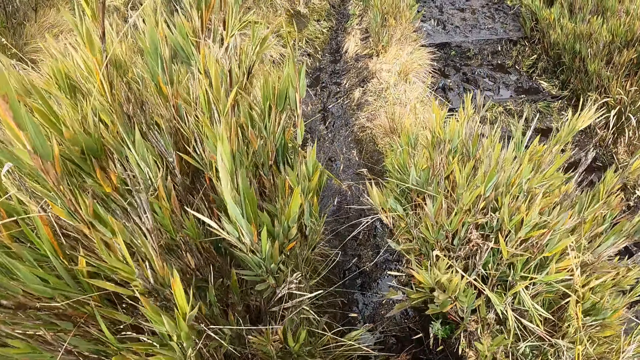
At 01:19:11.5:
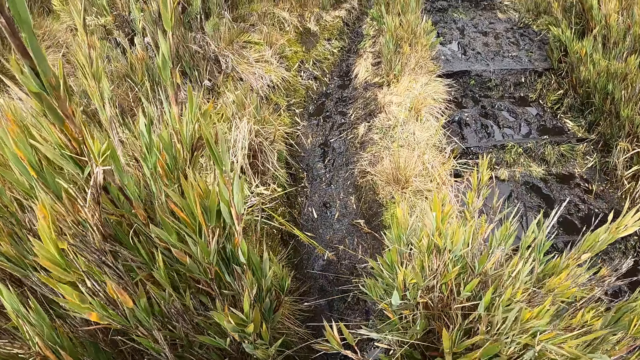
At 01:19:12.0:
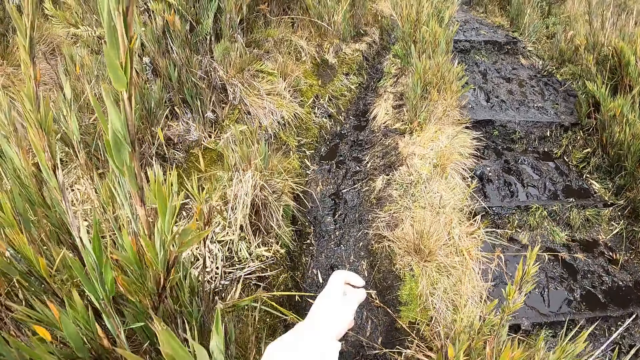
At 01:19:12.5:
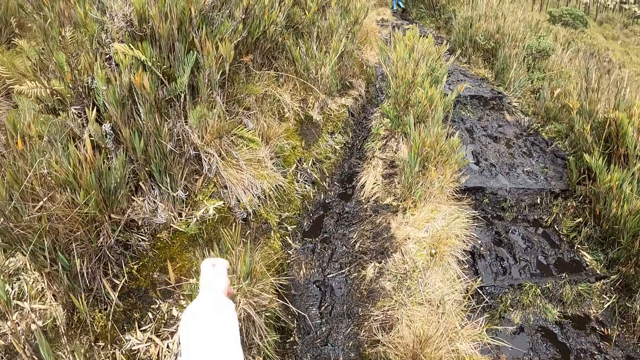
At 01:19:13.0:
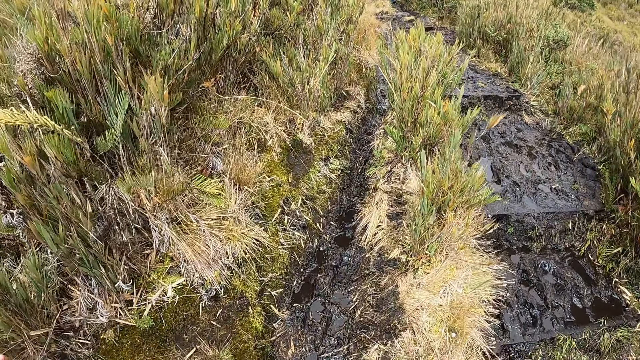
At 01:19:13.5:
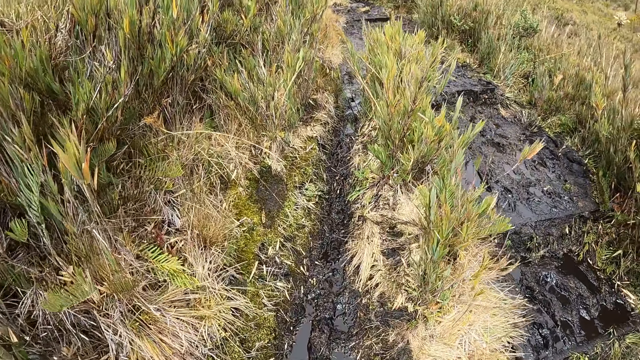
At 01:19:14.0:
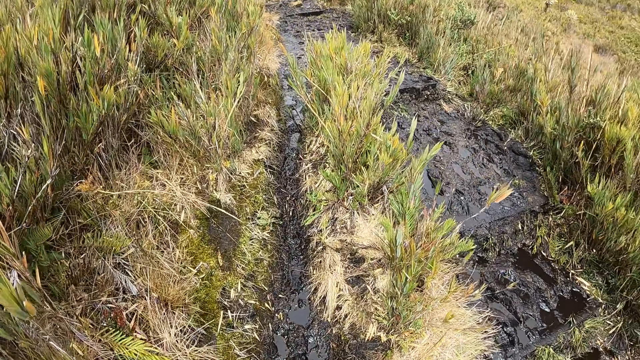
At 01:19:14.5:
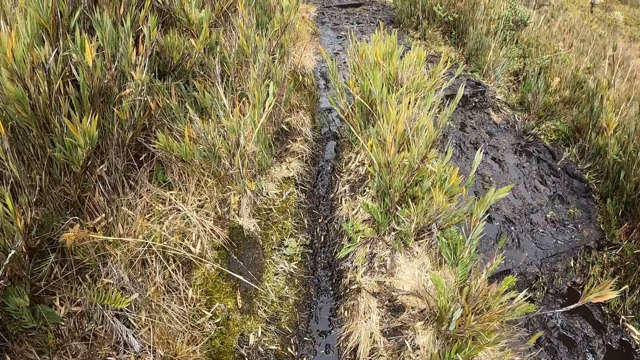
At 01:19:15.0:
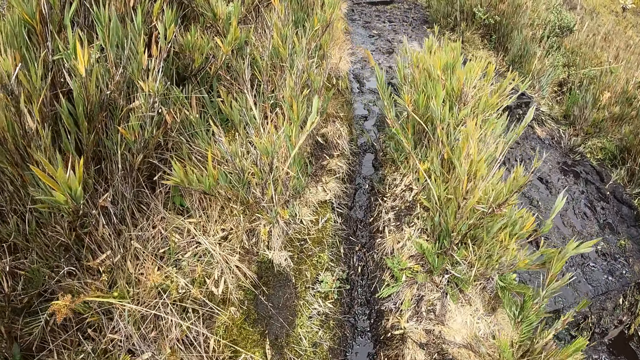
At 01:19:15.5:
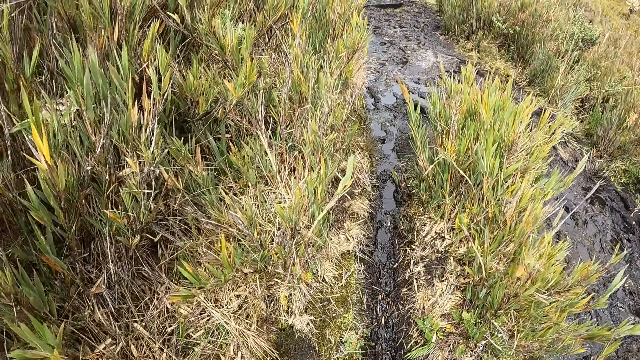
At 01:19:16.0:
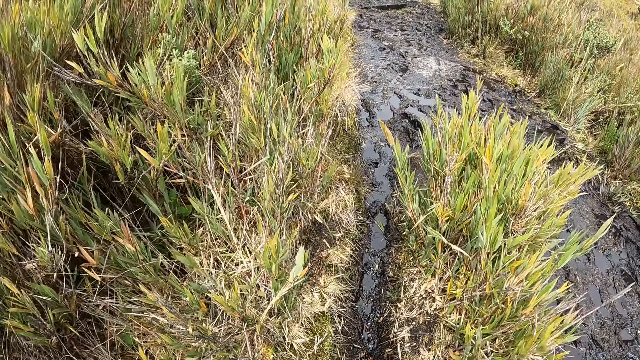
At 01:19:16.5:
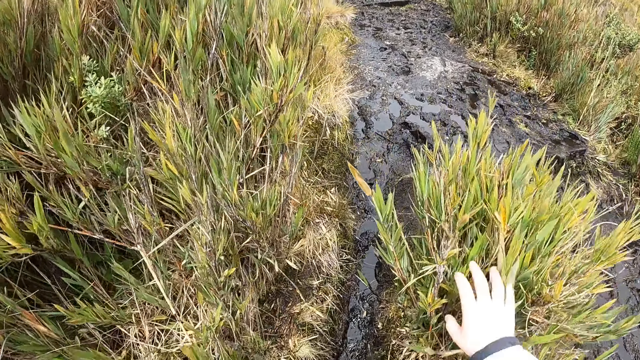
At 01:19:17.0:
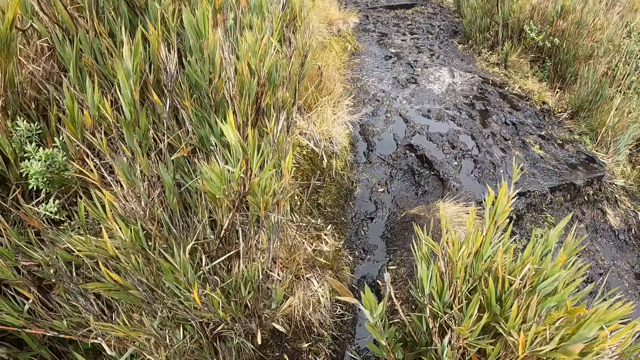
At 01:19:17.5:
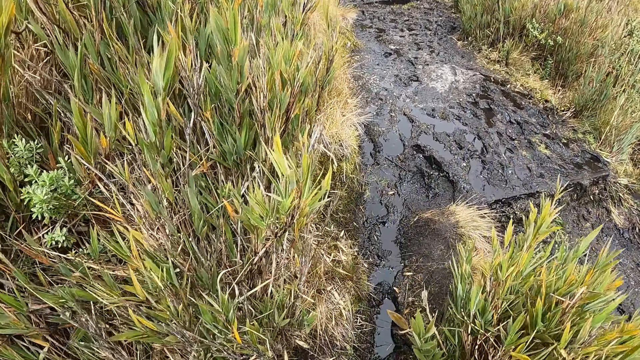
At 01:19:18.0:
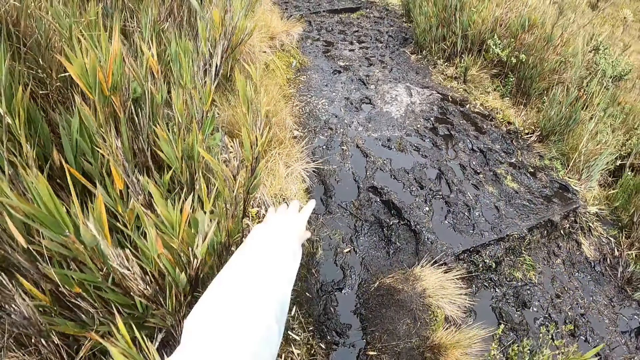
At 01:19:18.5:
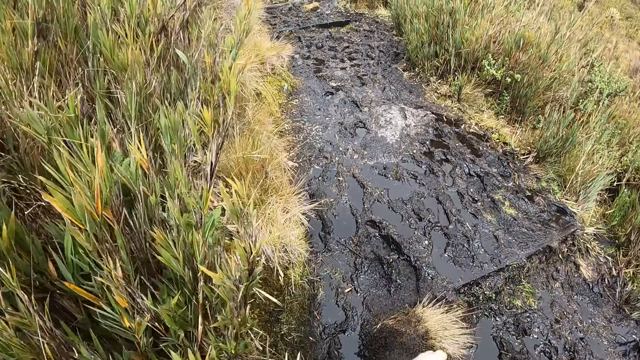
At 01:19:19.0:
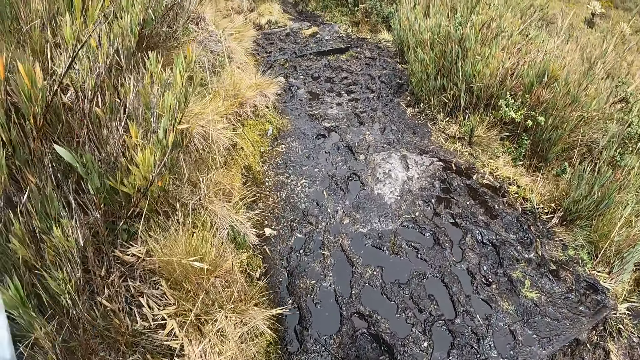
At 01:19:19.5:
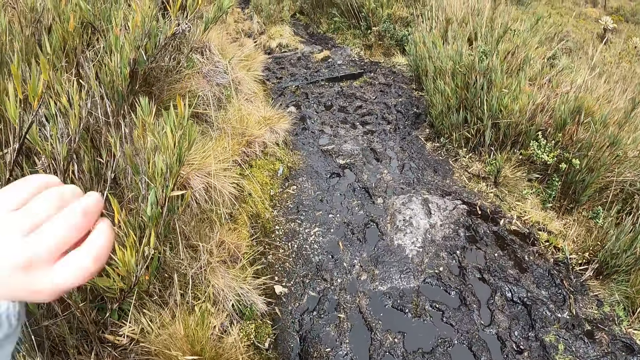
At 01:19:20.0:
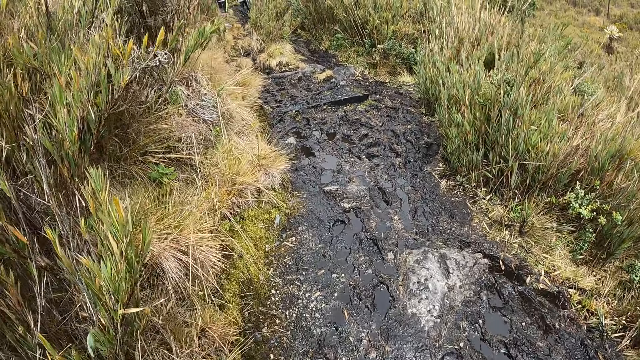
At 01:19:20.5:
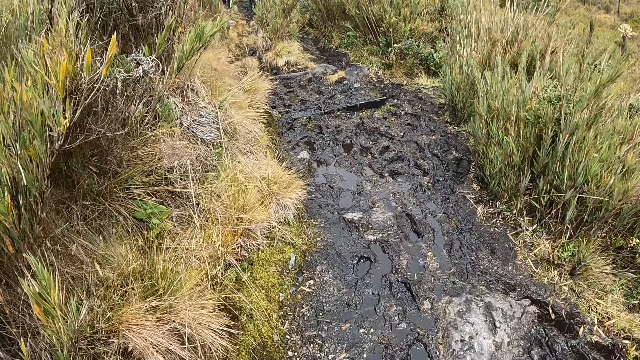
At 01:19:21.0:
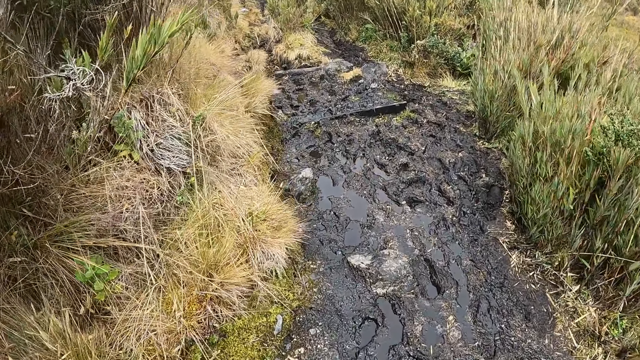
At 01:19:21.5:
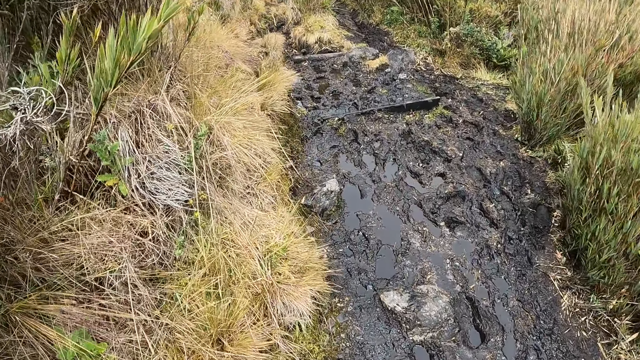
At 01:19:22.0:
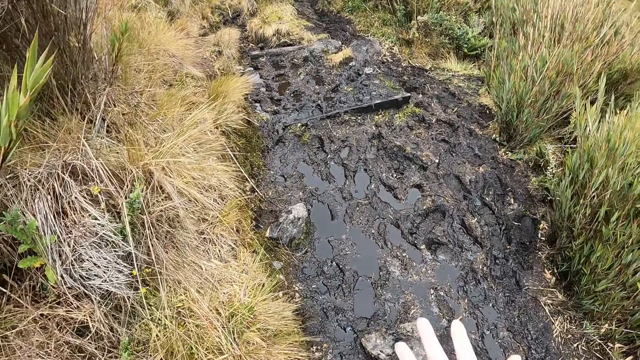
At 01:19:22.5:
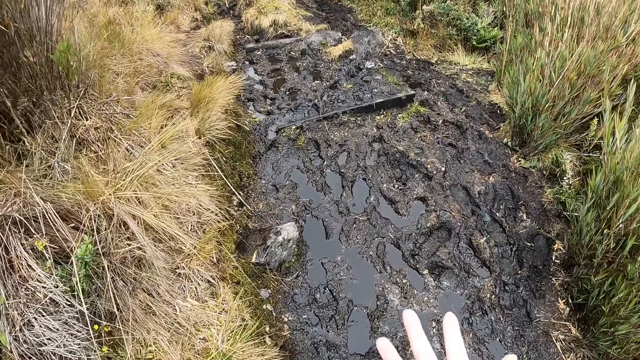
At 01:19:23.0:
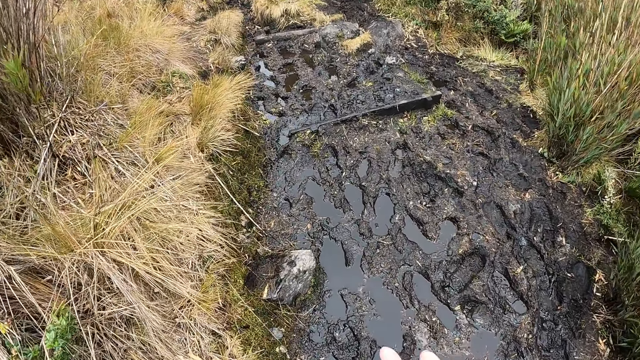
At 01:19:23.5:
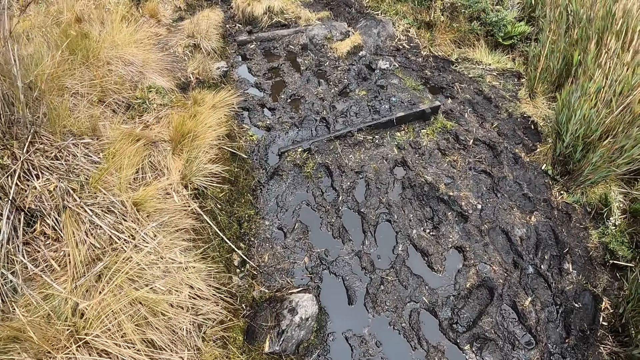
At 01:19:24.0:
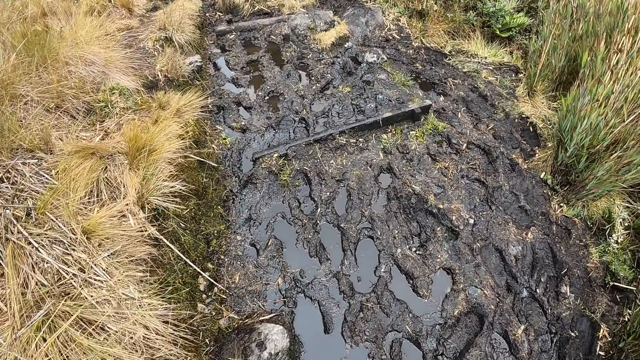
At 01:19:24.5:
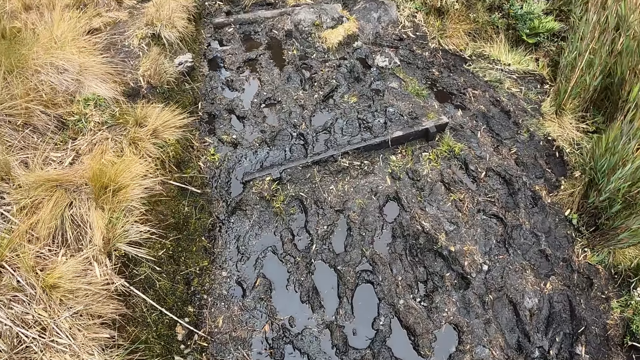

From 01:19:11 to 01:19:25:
The camera wearer touches a shrub with her right hand. She puts down her left hand. She stretches out her left hand. She hits a plant with her left hand. She raises her left hand. She puts down her left hand. She walks along the path.

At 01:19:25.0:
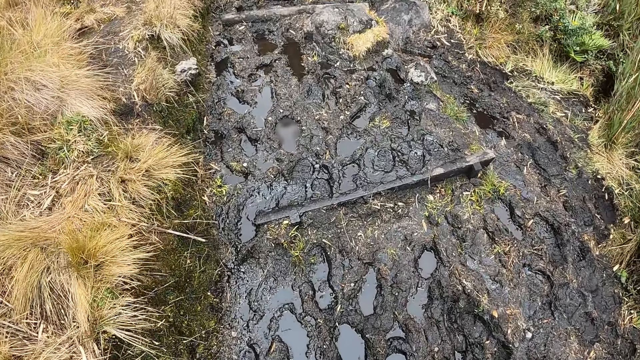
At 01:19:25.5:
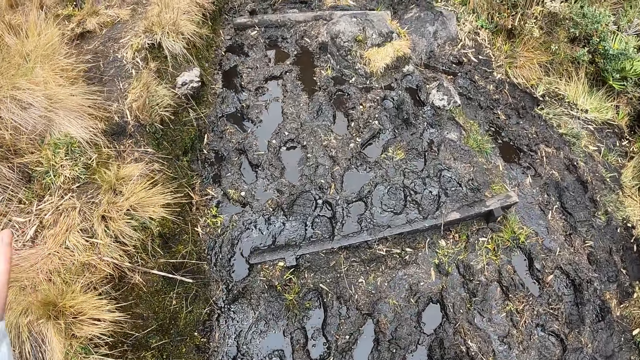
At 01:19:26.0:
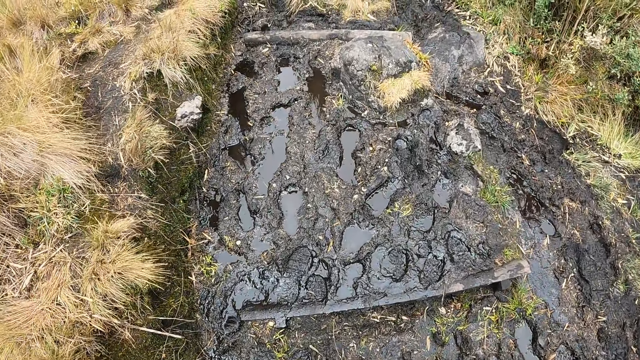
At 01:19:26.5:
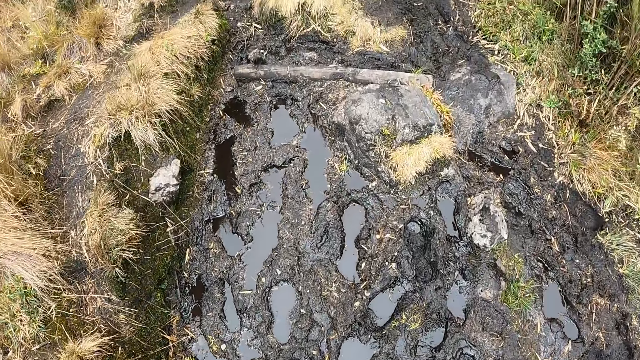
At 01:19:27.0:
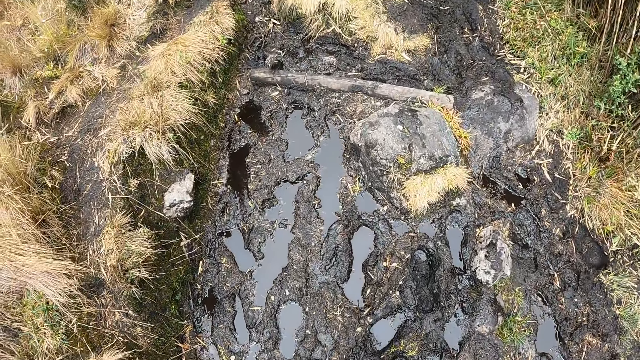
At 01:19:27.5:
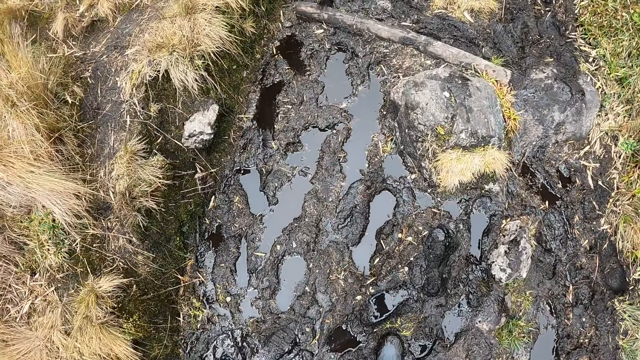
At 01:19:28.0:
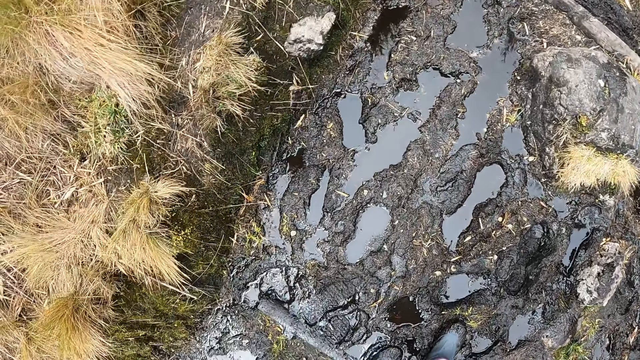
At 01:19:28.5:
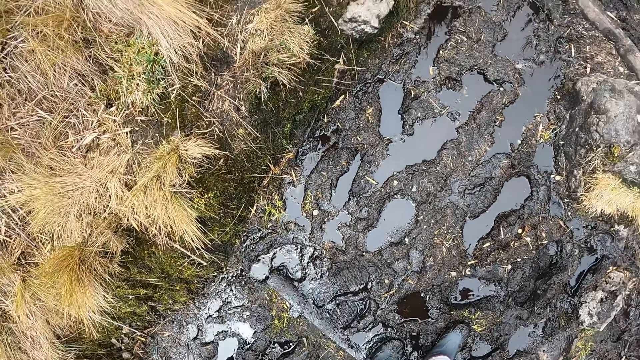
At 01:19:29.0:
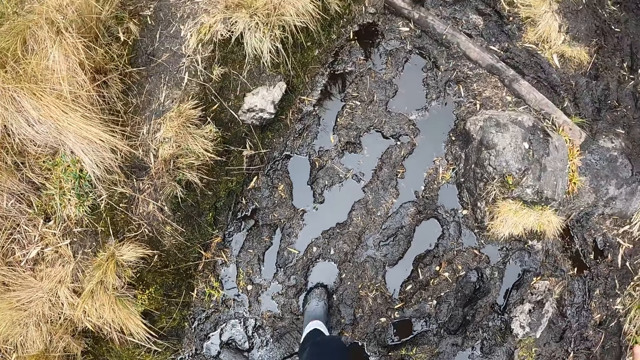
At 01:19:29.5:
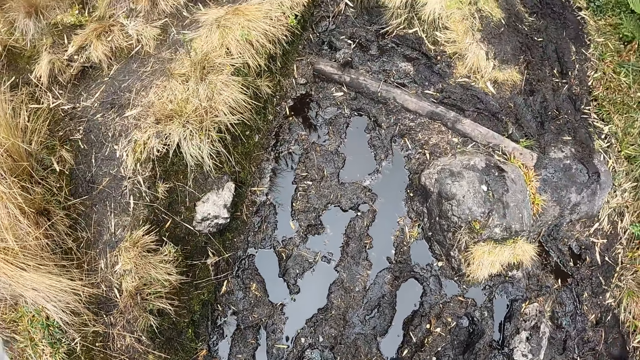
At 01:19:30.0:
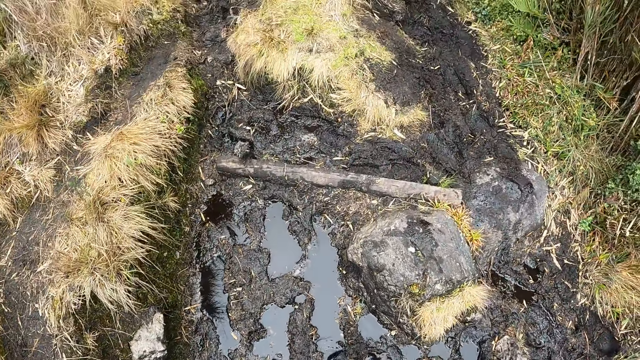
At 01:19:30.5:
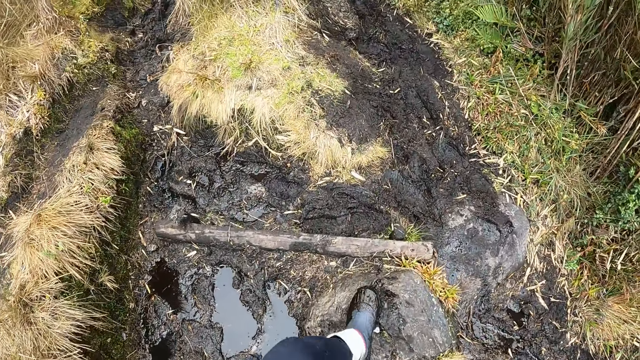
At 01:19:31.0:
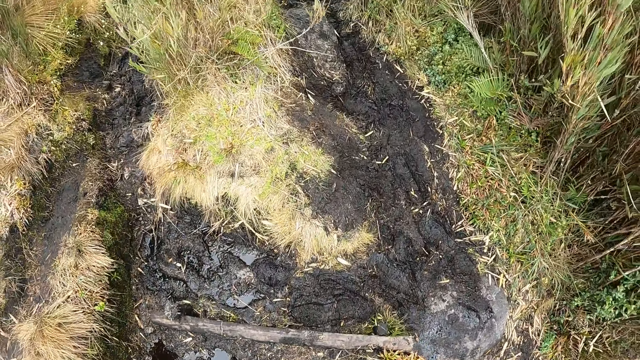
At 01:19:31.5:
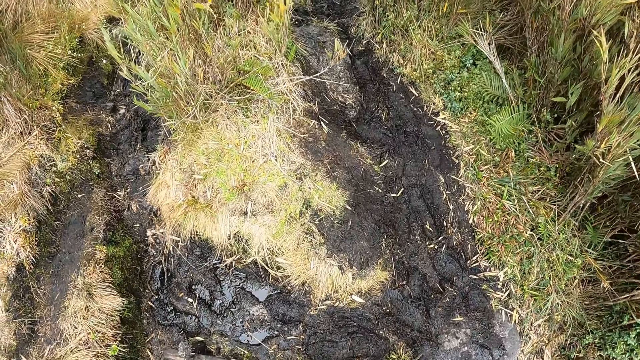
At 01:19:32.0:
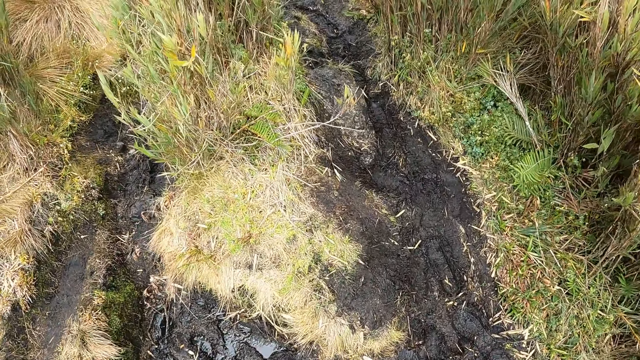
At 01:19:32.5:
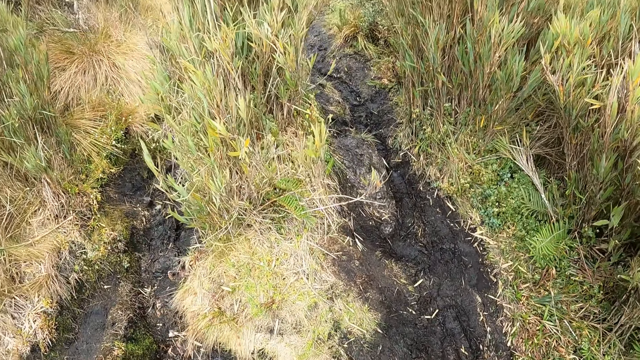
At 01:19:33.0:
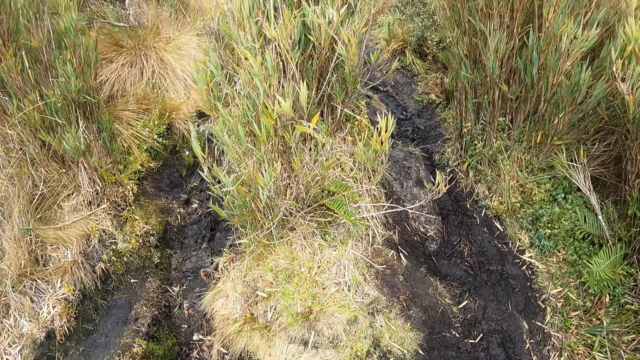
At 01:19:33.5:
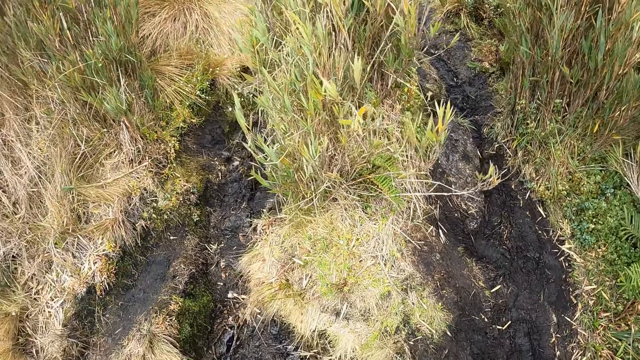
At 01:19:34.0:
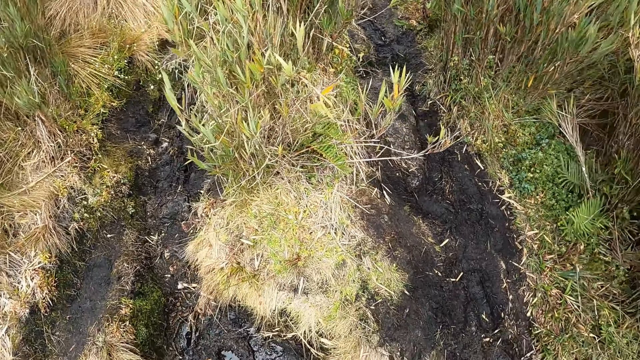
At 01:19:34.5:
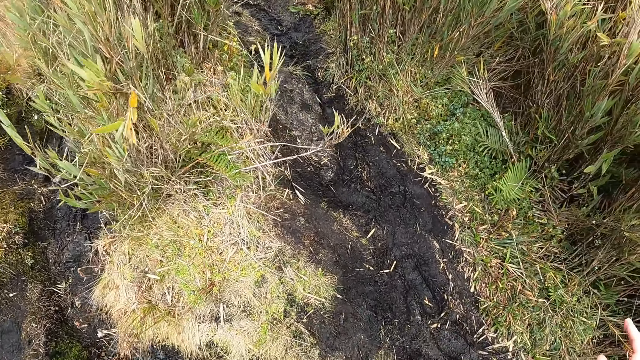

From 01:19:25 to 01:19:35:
The camera wearer looks around.
